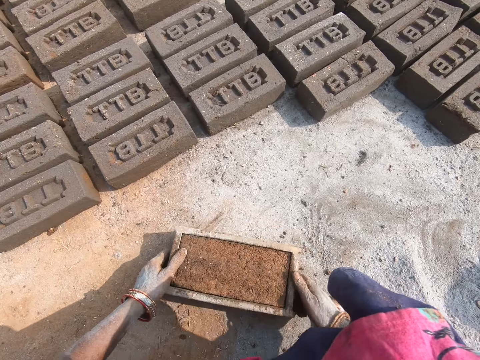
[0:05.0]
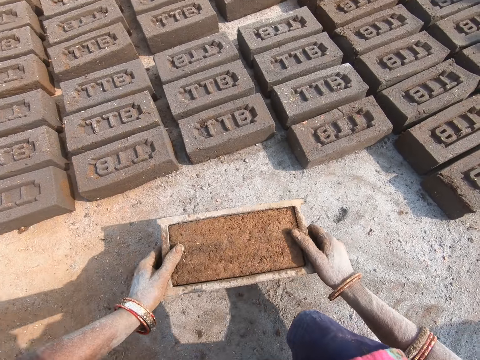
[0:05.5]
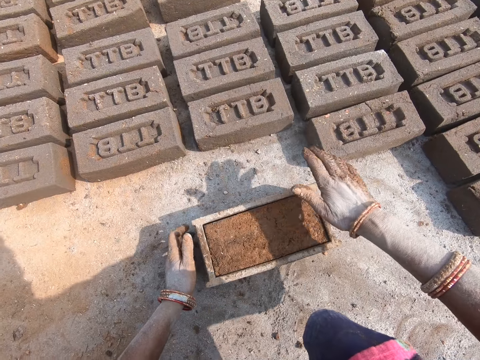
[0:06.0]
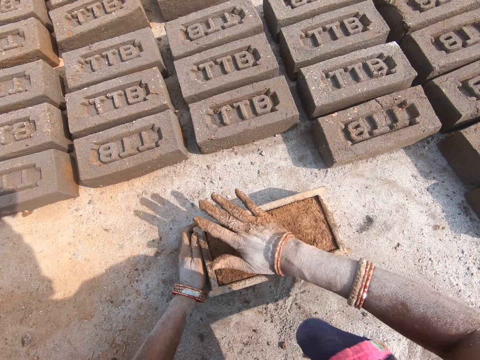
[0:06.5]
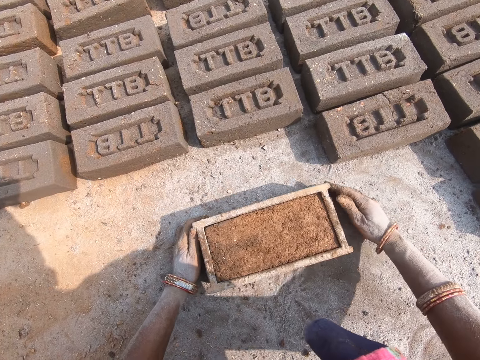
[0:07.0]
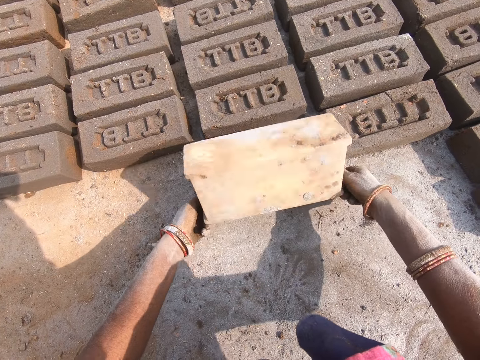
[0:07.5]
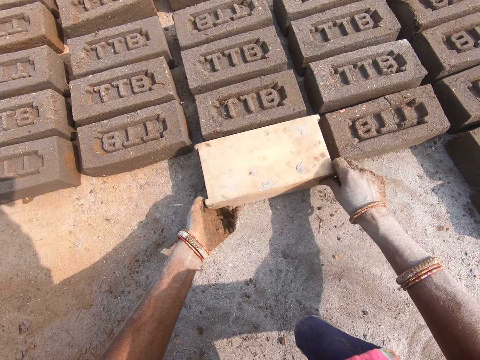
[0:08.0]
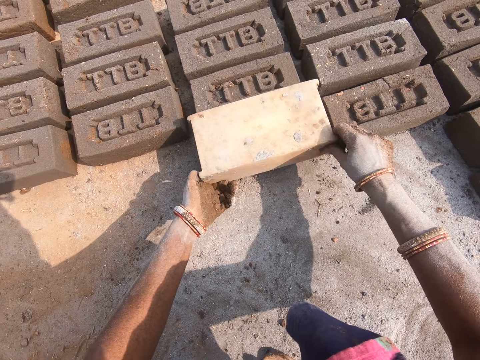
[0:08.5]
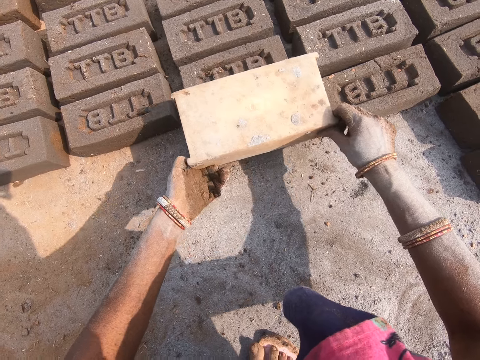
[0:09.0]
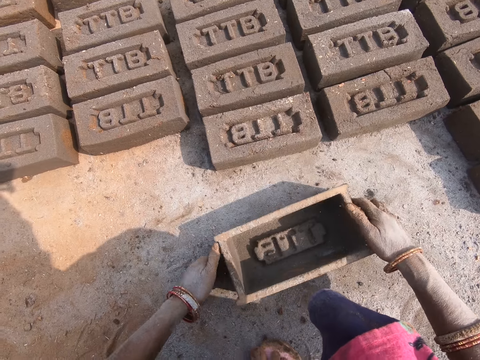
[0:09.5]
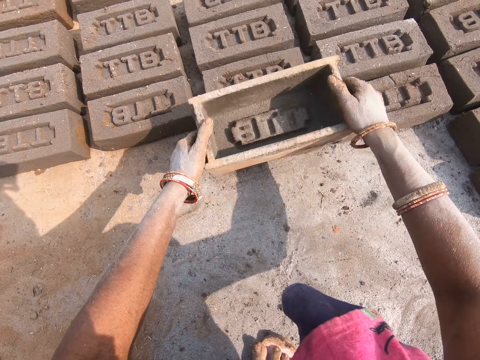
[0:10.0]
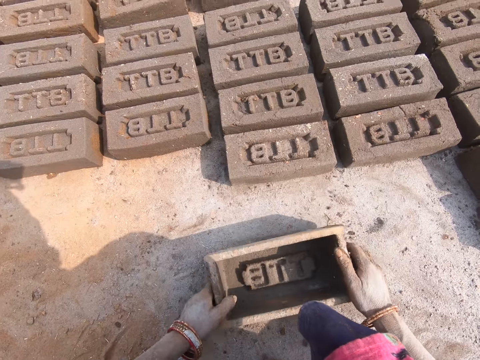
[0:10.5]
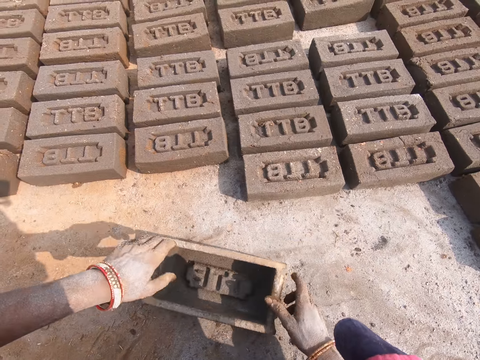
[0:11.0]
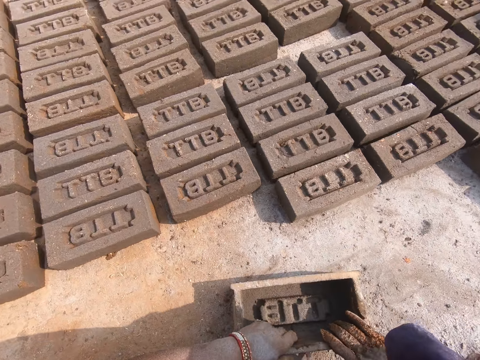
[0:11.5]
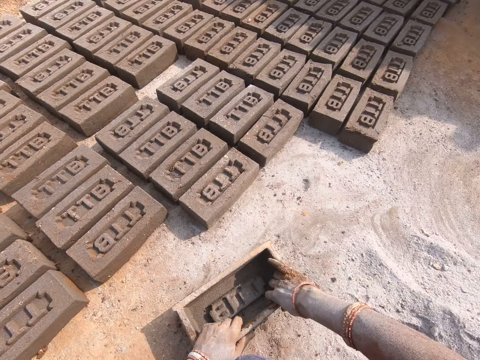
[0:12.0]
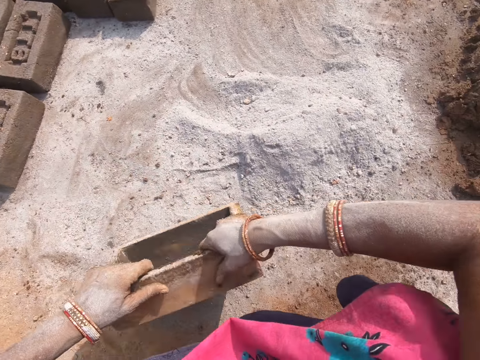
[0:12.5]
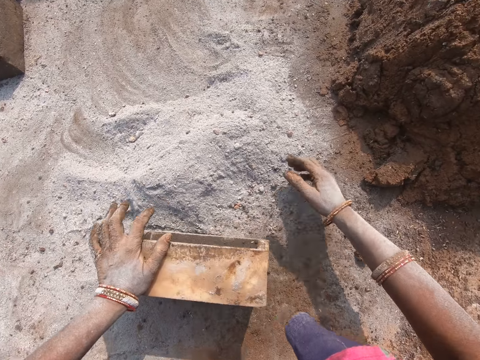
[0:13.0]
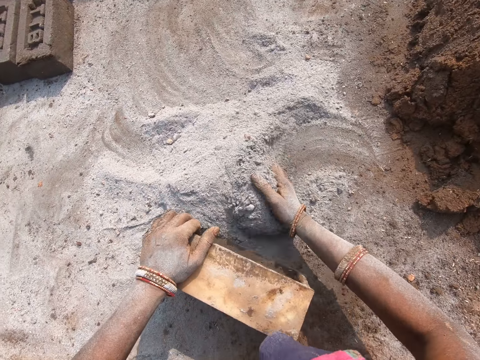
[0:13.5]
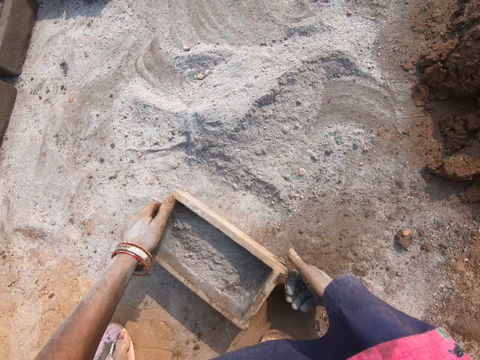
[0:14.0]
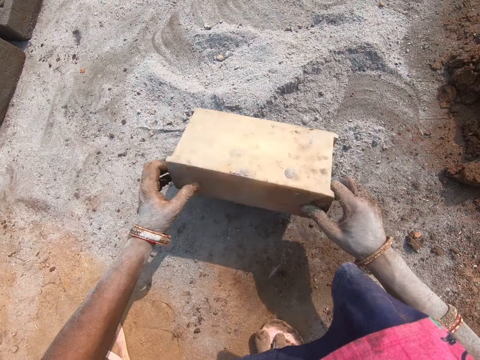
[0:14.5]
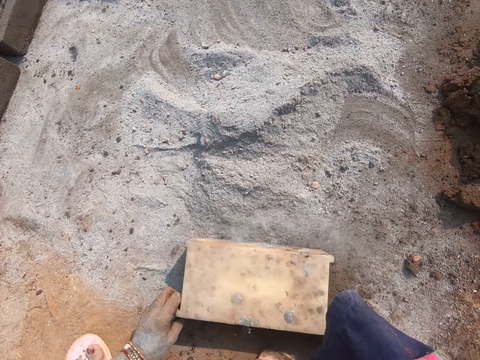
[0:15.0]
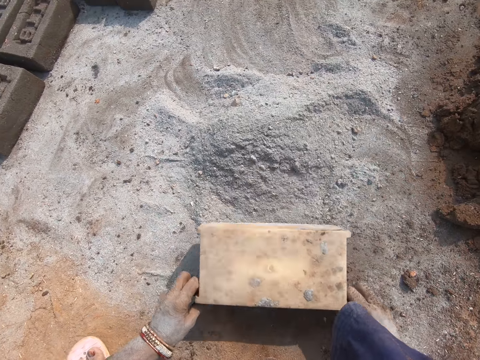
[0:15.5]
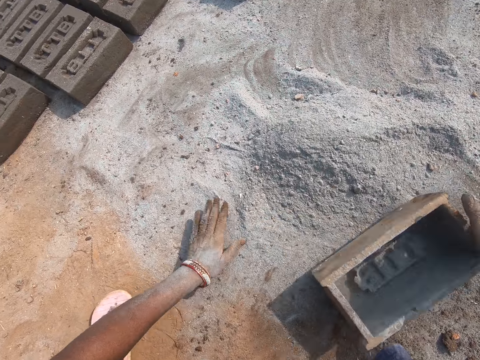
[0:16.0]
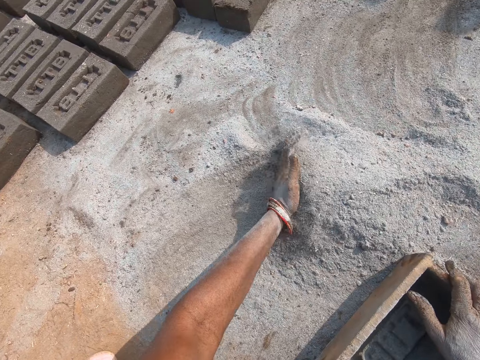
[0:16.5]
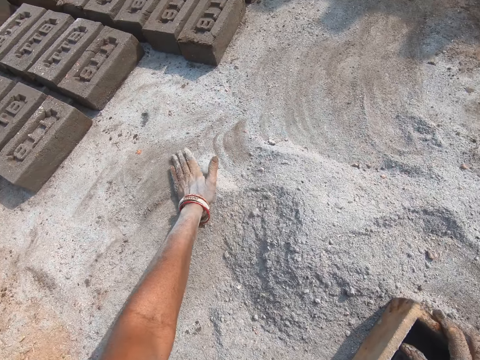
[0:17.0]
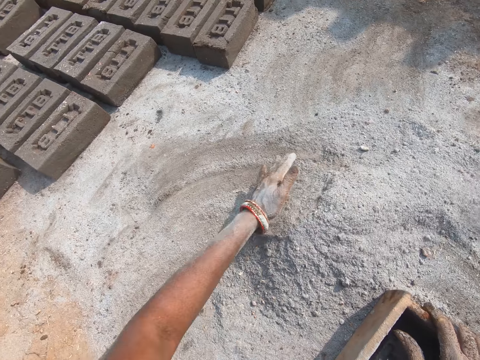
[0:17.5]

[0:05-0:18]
The camera wearer picks up the brick mold. She drops the brick mold on the ground and levels the clay. She turns the brick mold. She removes the brick from the brick mold. She picks up the brick mold. She stamps the brick mold on the brick. She puts the brick mold on the ground. She moves the brick mold on the ground. She moves on the ground. She picks up the brick mold. She puts the brick mold on the ground. She puts soil or ash in the brick mold. She pours the soil on the ground. She pushes the soil with the brick mold. She turns the brick mold. She pushes the soil with her left hand.

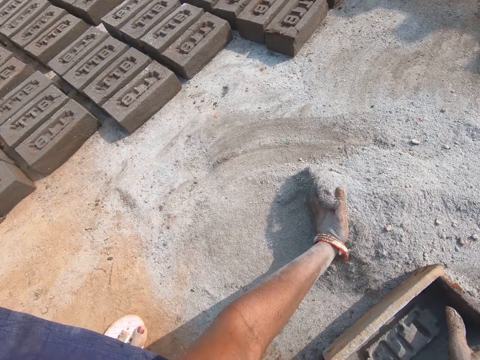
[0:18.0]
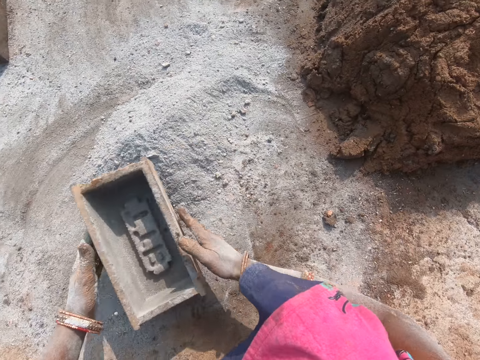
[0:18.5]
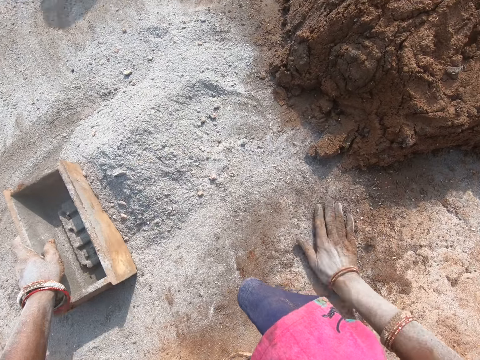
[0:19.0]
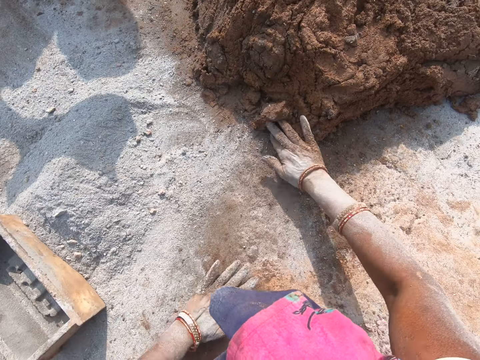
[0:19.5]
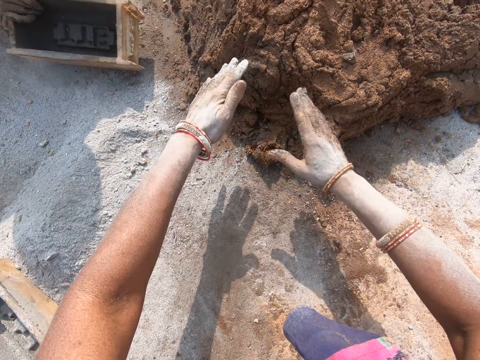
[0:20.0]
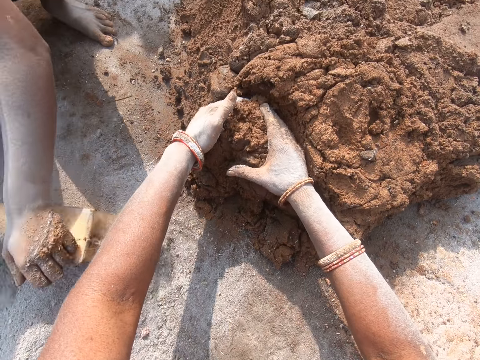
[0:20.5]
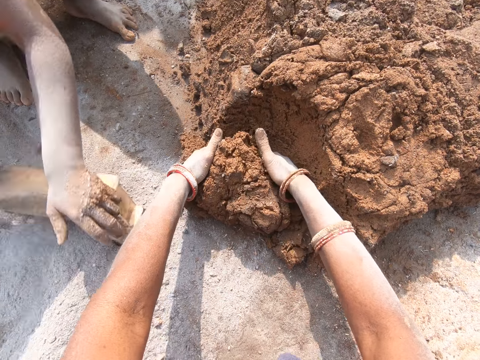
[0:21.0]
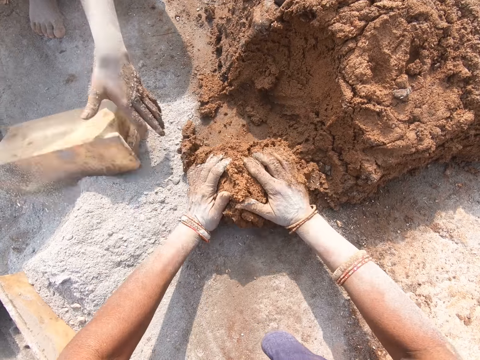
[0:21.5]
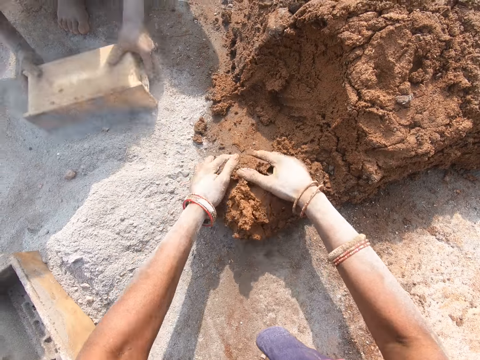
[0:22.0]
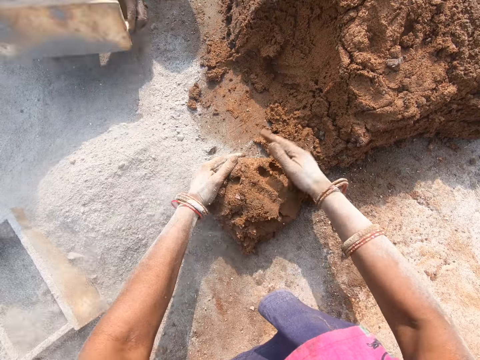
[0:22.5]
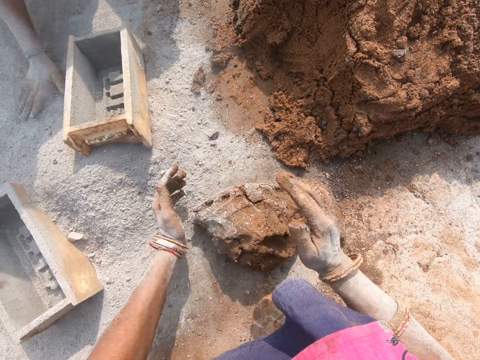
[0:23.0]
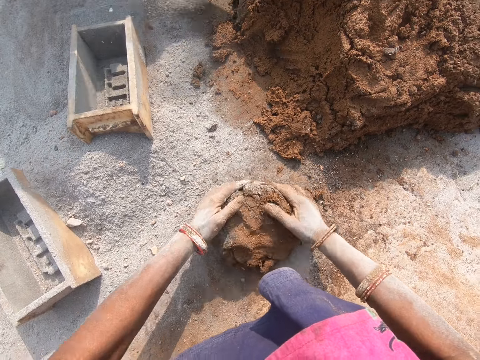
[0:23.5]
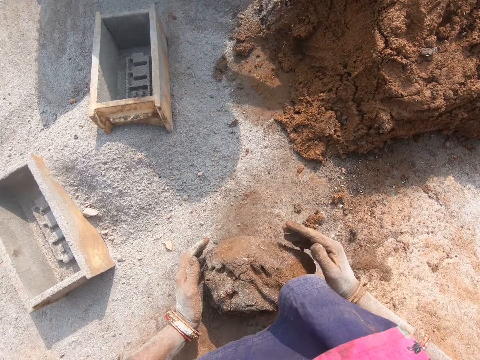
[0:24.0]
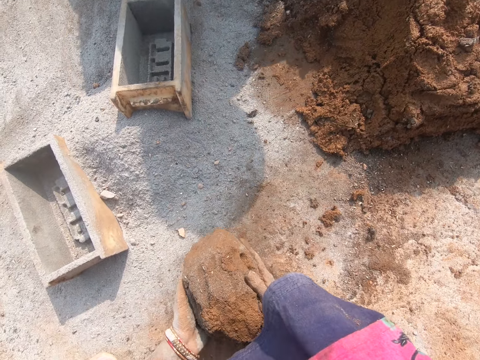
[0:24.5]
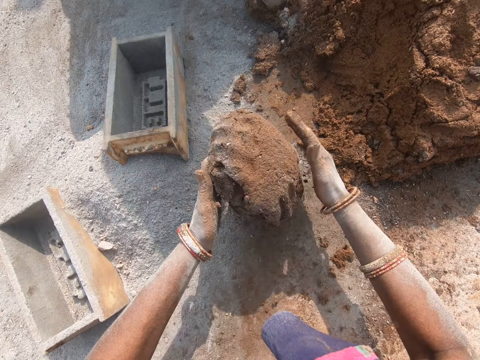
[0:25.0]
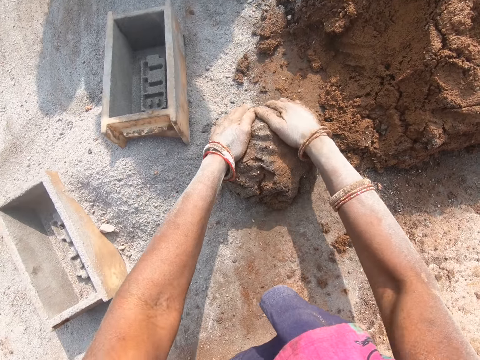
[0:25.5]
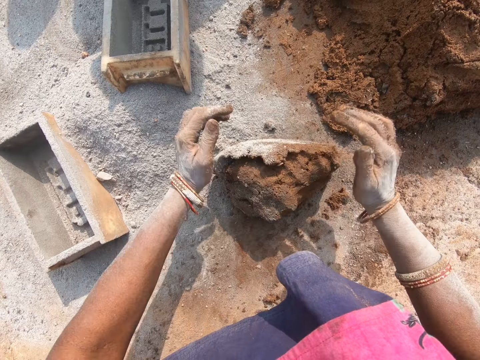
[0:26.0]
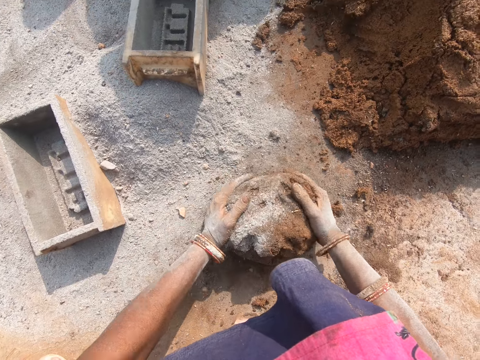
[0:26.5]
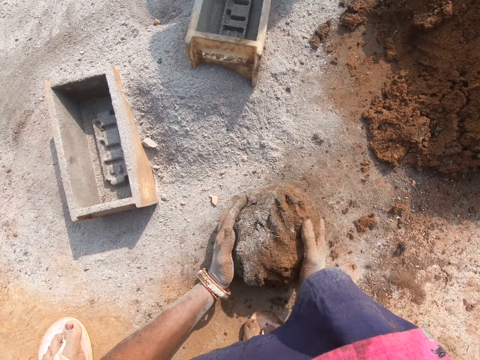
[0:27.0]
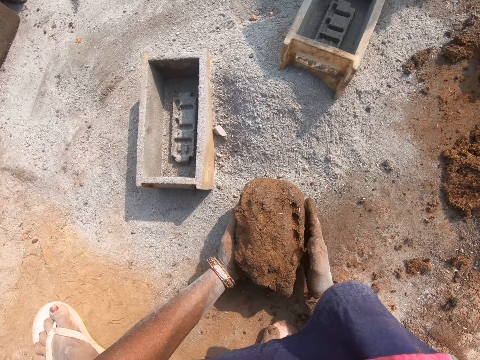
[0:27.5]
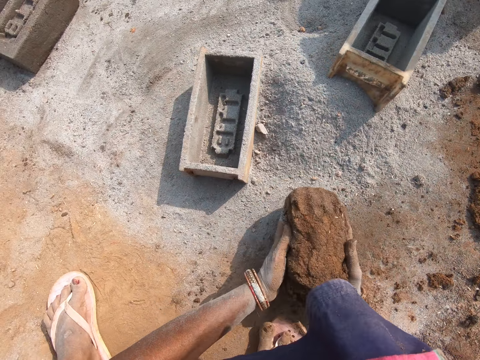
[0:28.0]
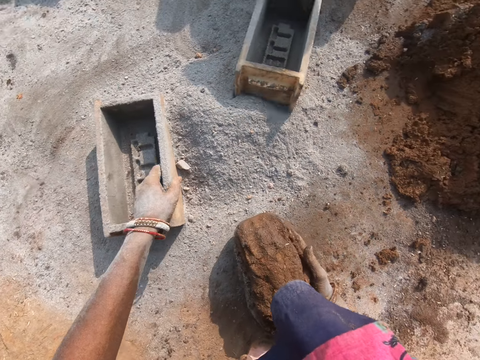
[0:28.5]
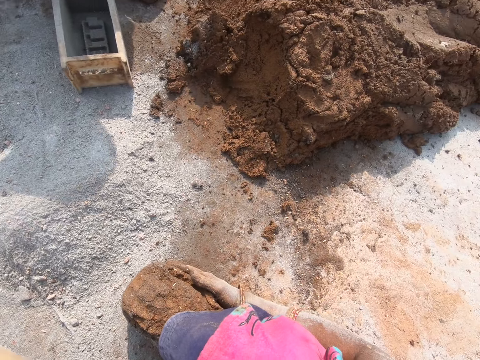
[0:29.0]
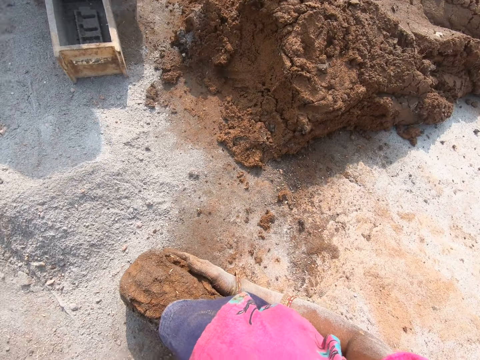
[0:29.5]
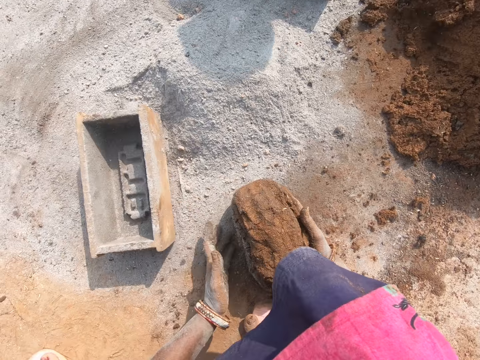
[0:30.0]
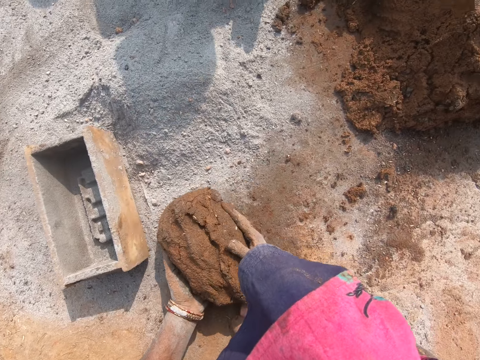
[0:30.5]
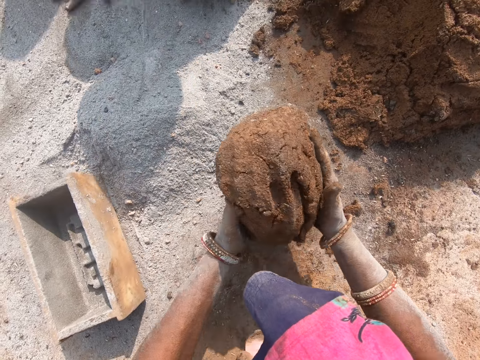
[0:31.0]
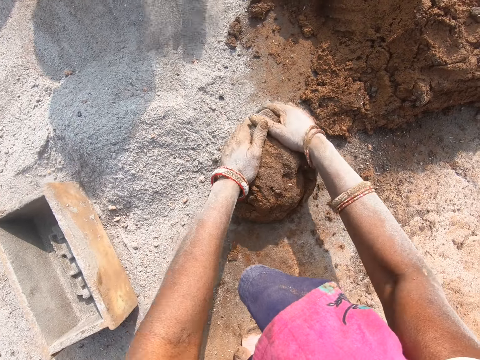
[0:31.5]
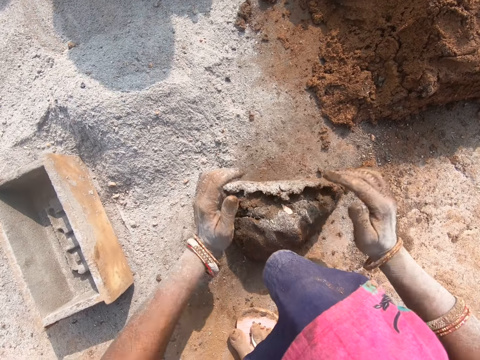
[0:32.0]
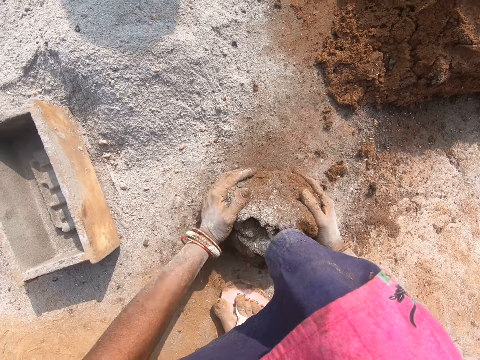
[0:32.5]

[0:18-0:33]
The camera wearer turns the brick mold on the ground. She spreads ash on the ground. She cuts the mud with her hands. She scoops clay with her hands. She rolls the mud on the ground. She pulls the brick mold. She picks up the brick mold and puts the brick mold on the ground. She picks up the clay, drops the clay on the ground and rolls the clay on the ground.
